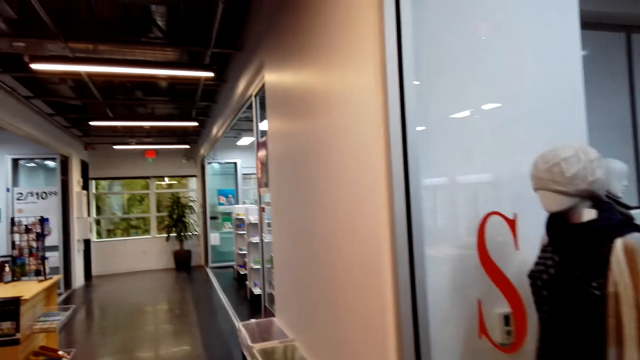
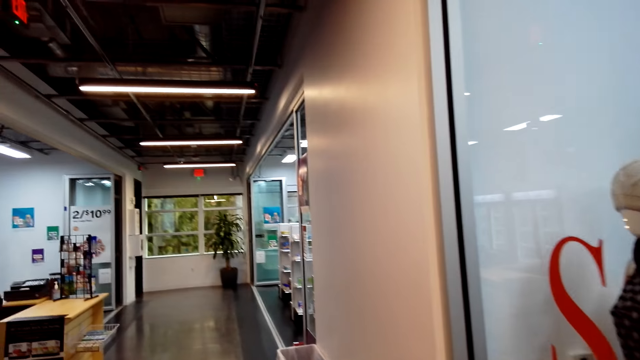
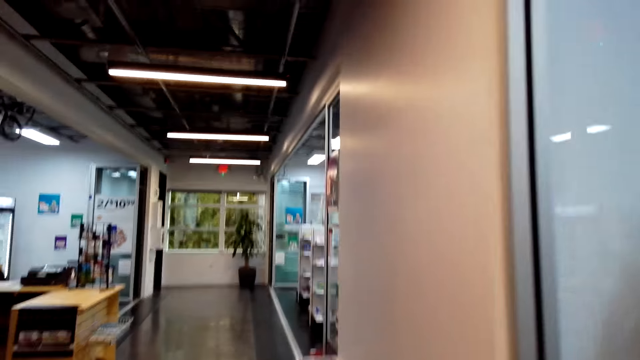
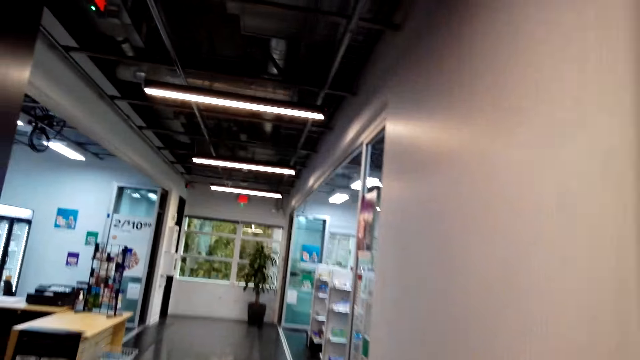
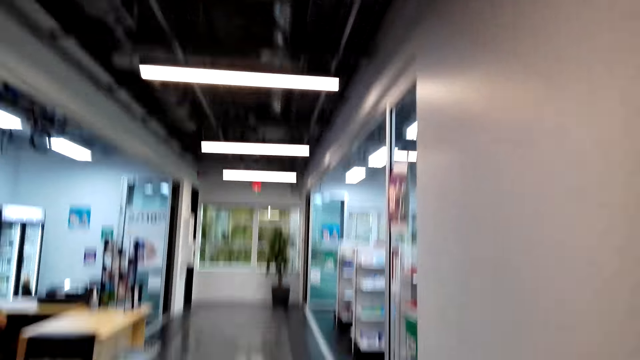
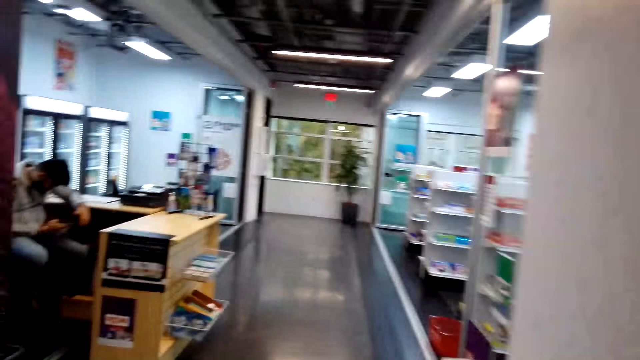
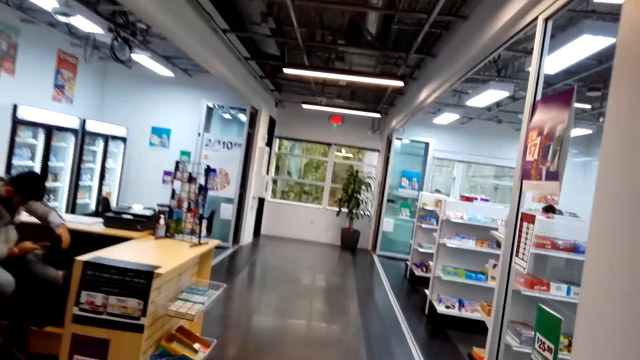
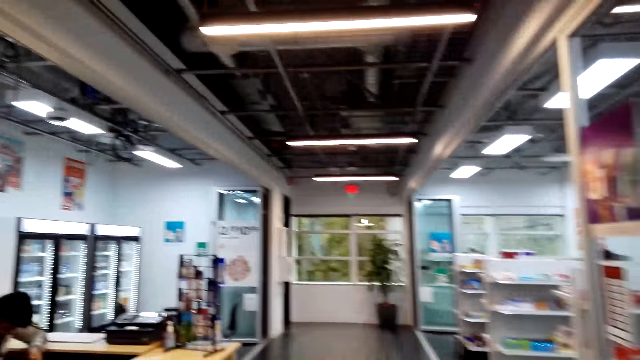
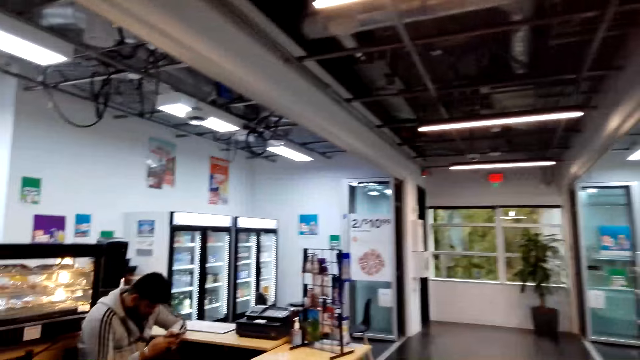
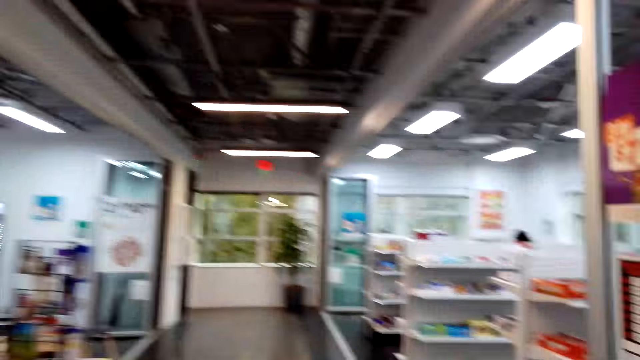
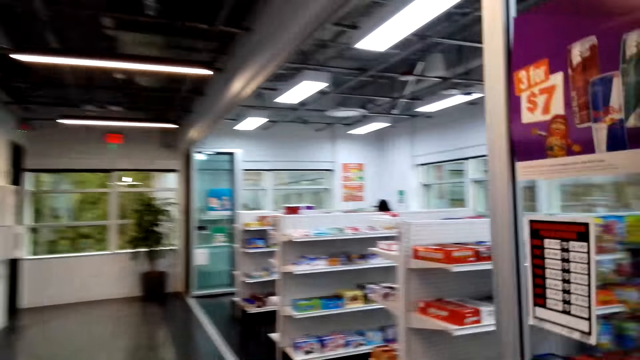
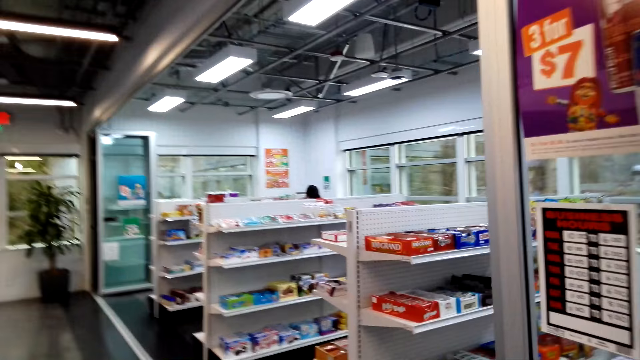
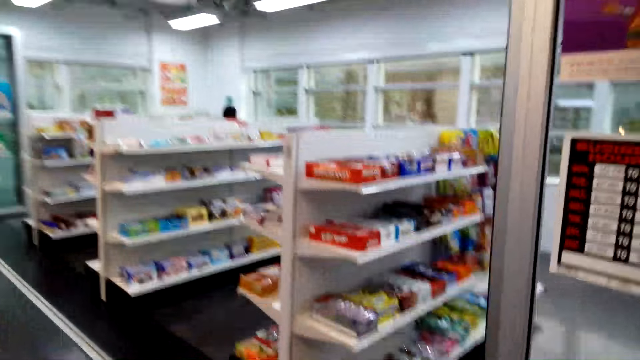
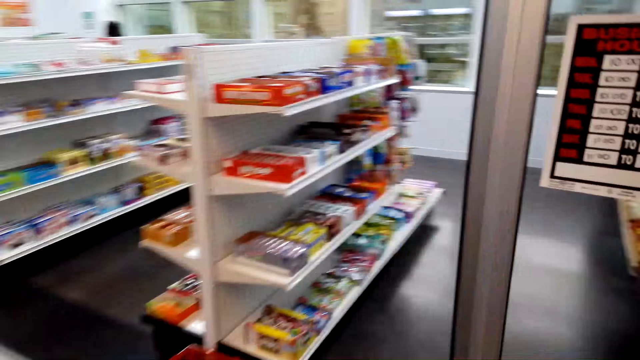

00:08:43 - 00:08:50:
The camera wearer walks around the shop in the mall.

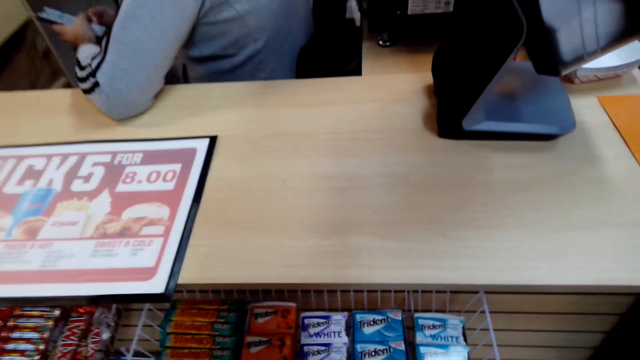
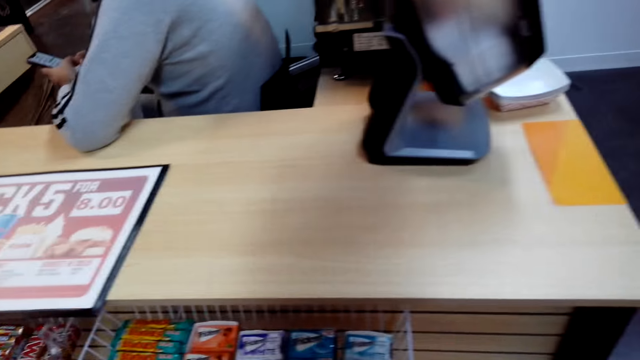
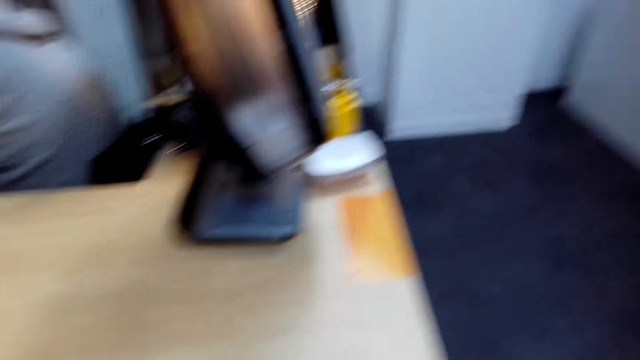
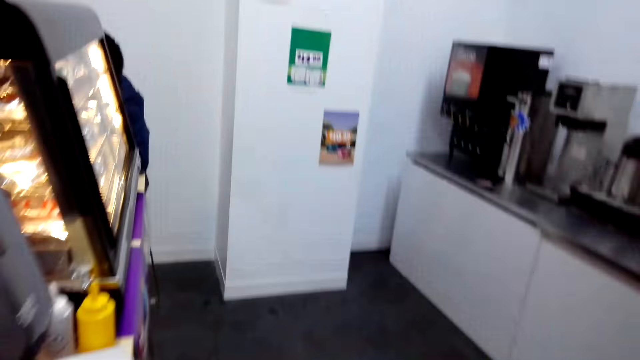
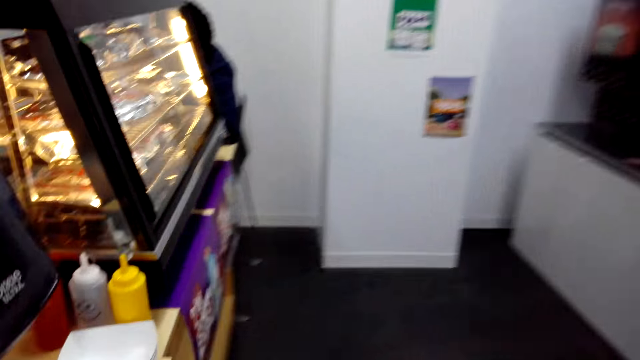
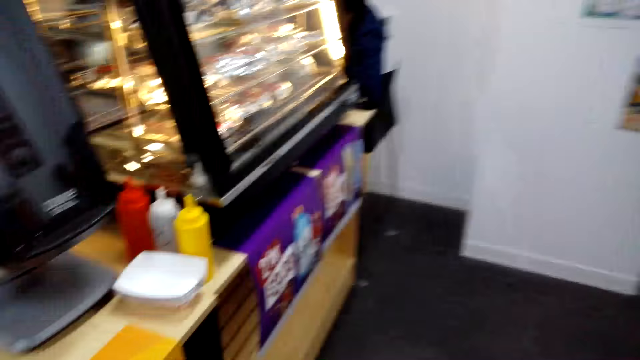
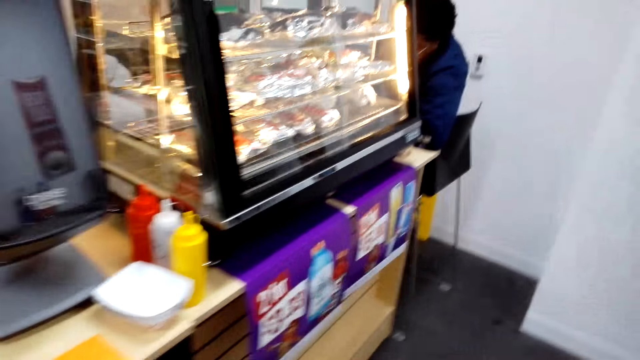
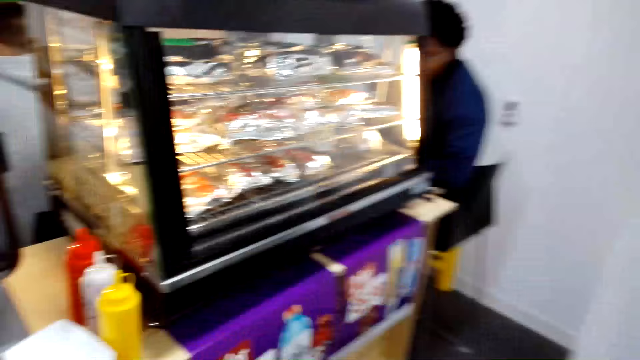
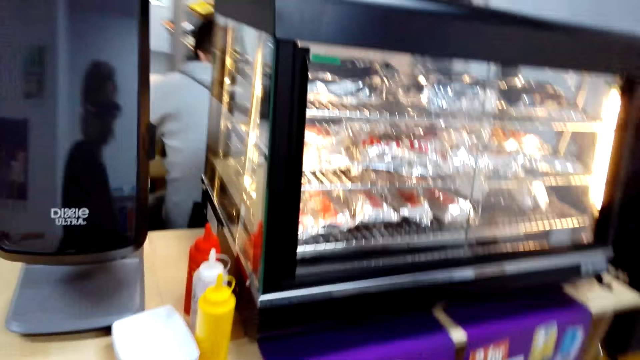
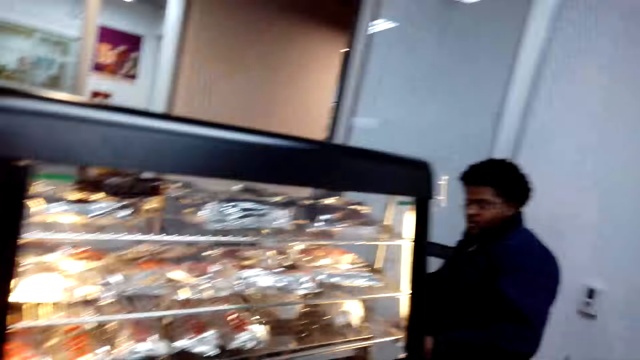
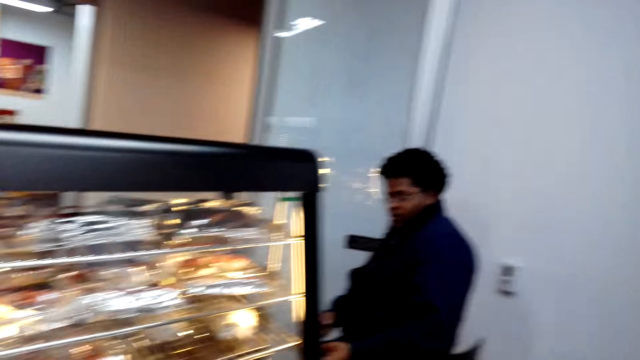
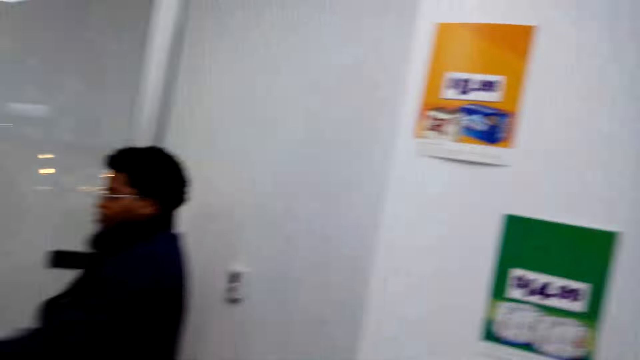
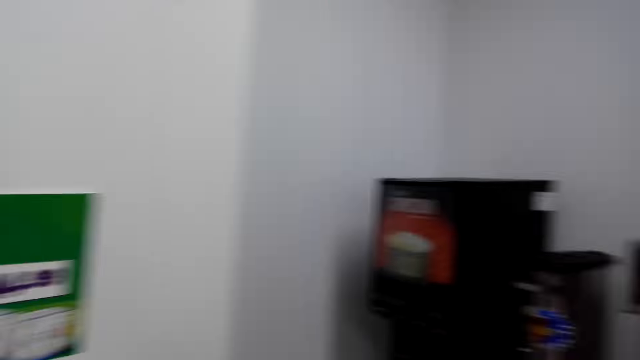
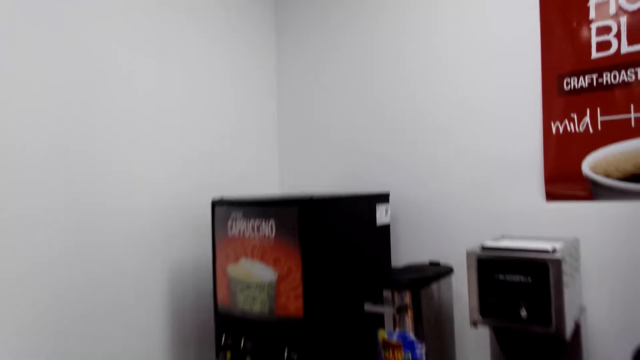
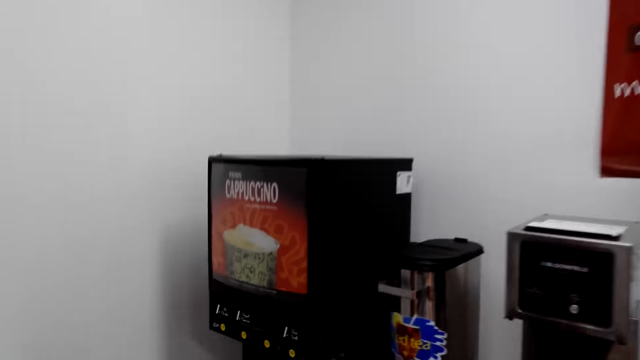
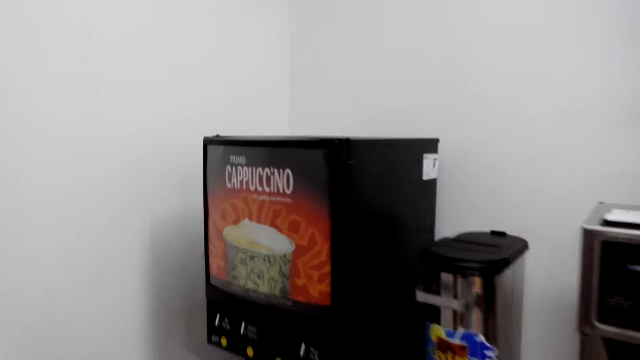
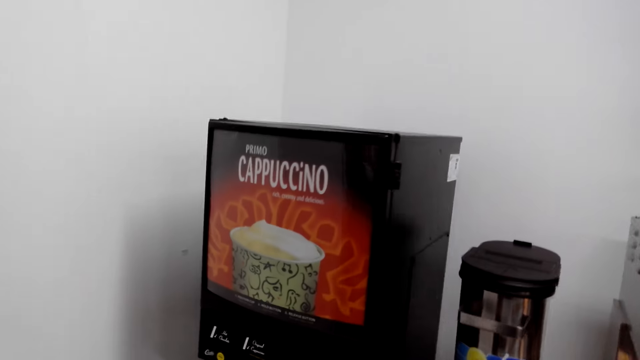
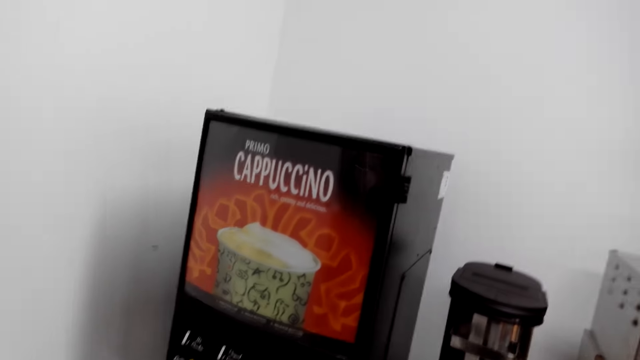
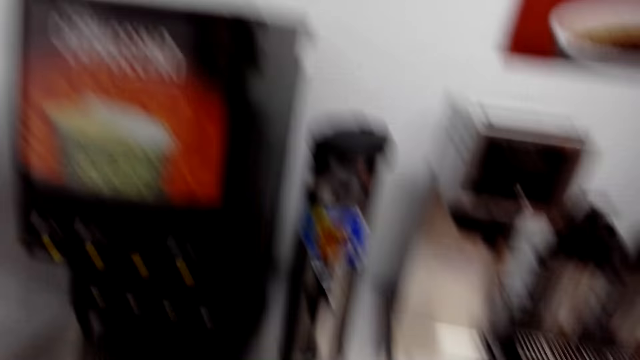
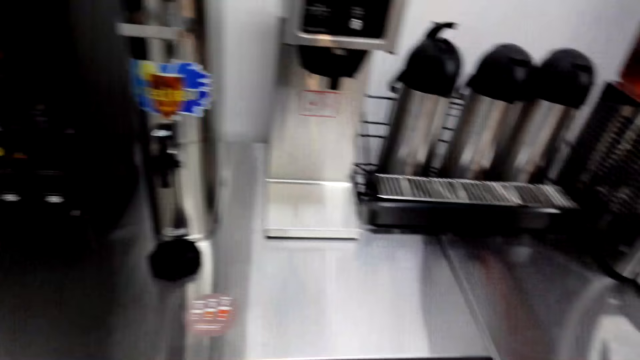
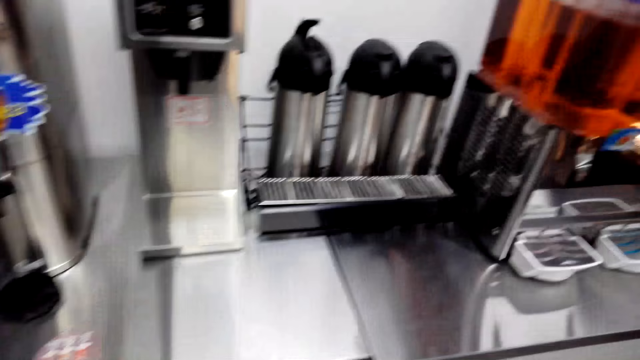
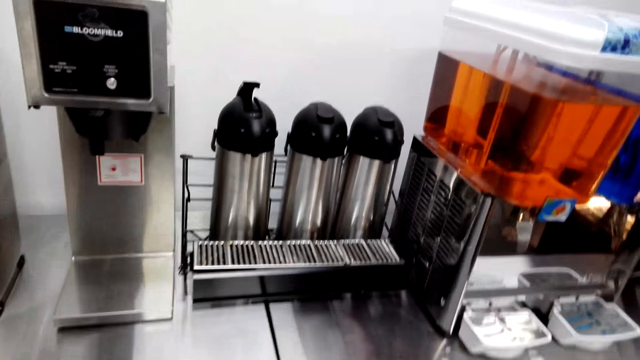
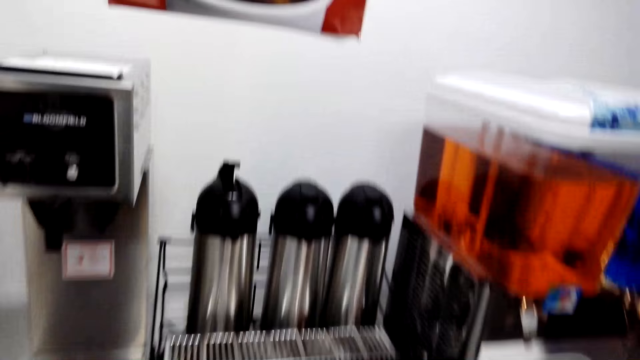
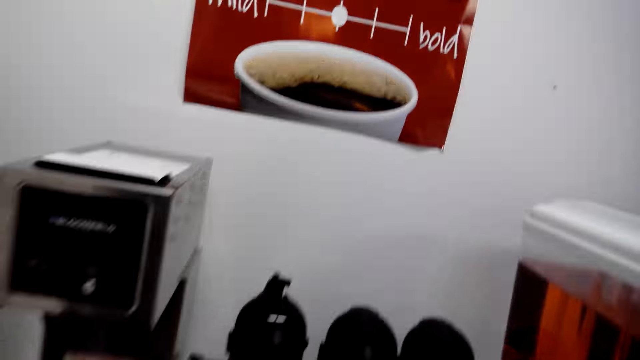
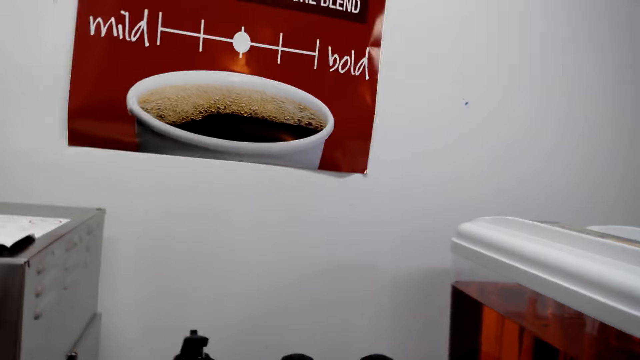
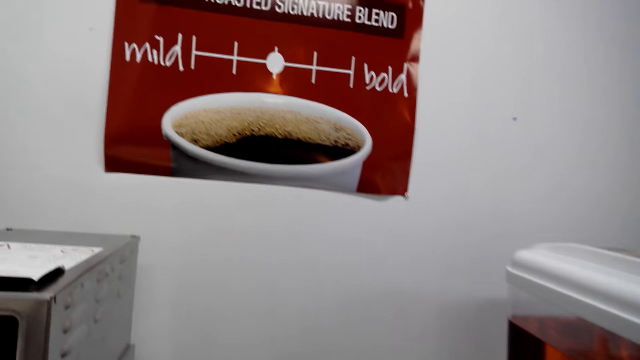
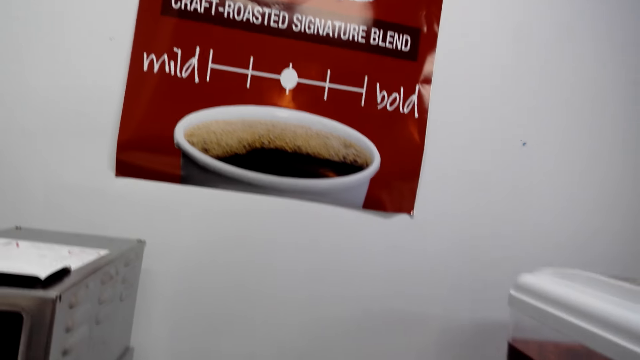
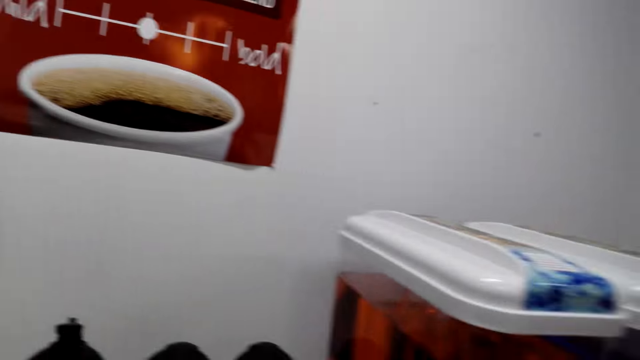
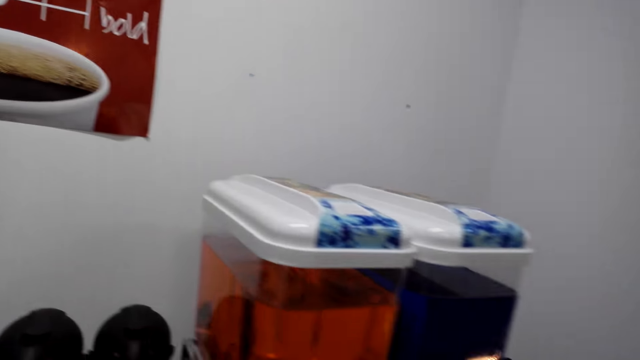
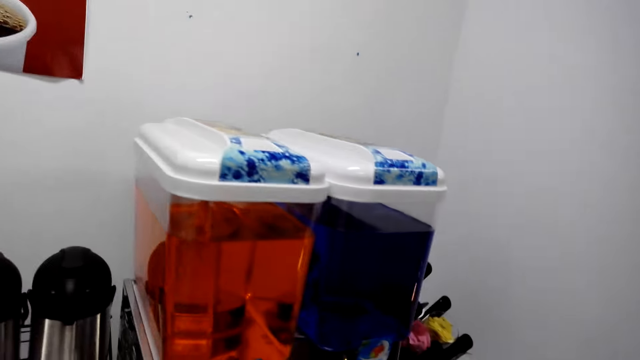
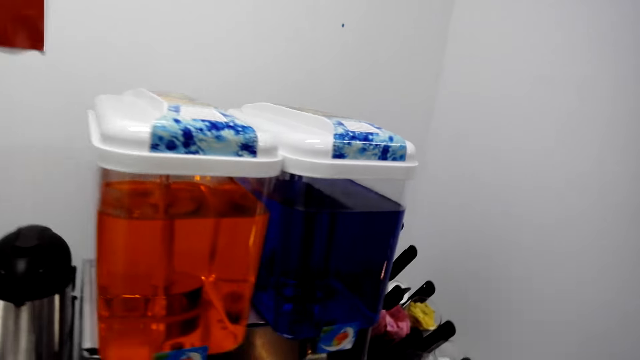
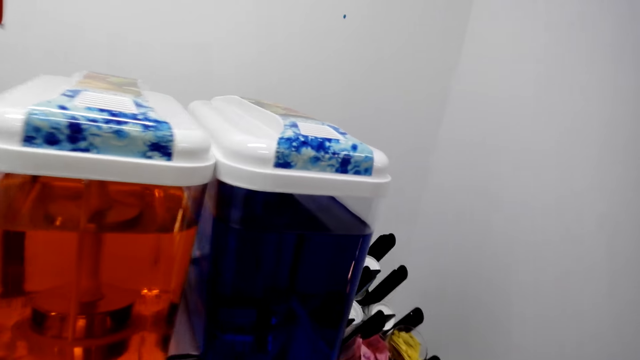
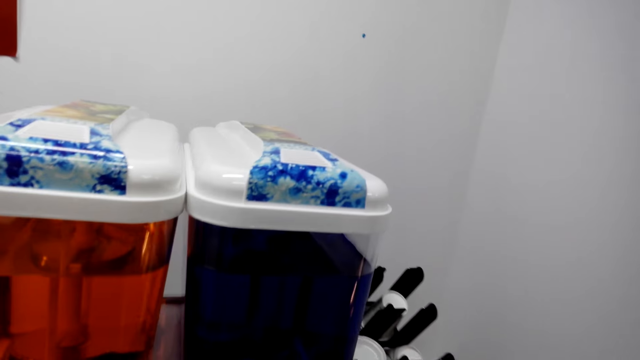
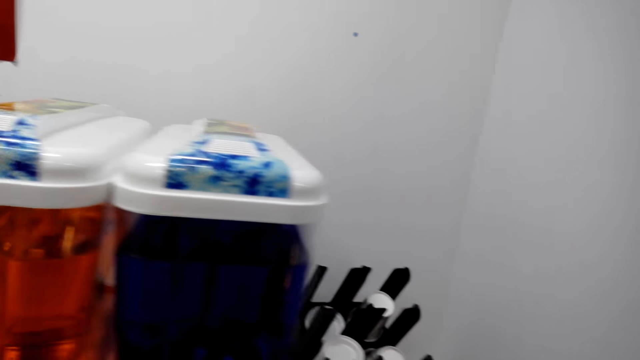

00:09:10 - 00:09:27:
The camera wearer walks around the shop in the mall. They walk in the store, stand in the store and walk in the store.
